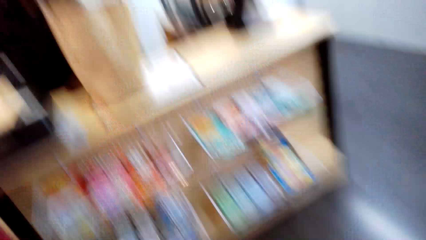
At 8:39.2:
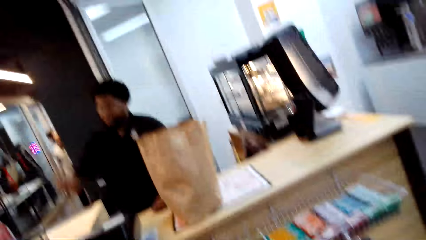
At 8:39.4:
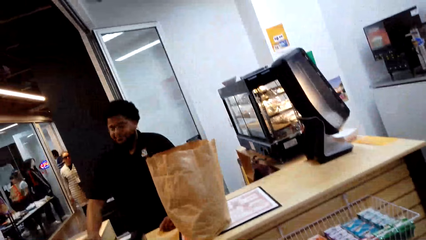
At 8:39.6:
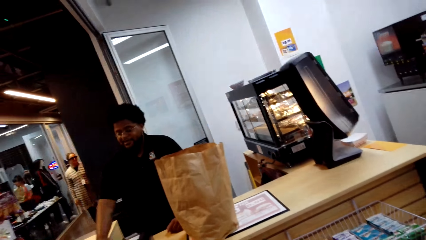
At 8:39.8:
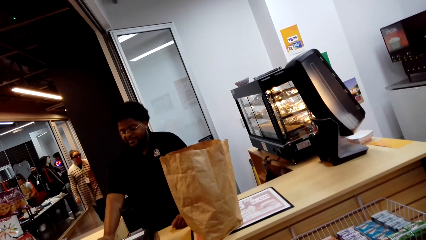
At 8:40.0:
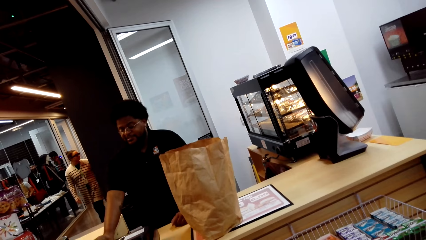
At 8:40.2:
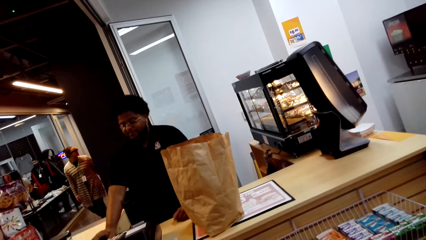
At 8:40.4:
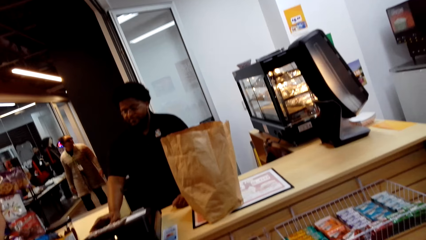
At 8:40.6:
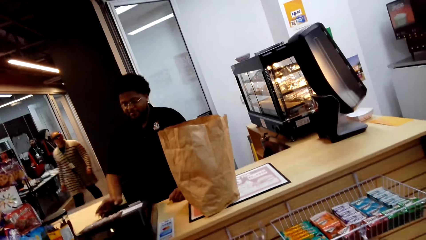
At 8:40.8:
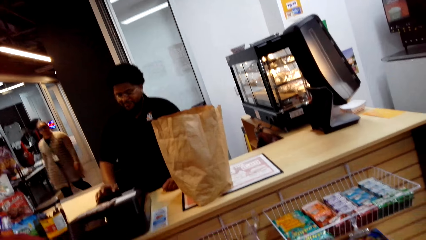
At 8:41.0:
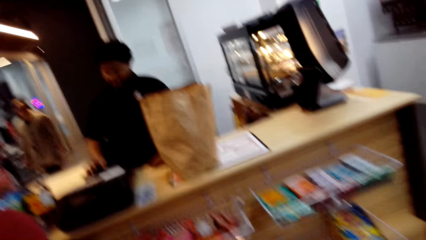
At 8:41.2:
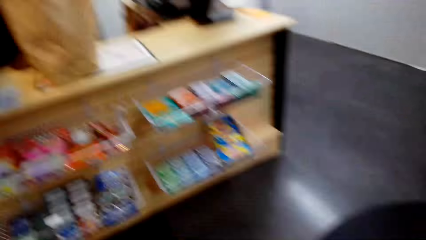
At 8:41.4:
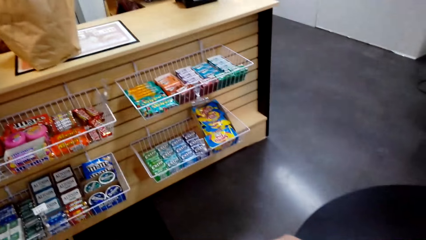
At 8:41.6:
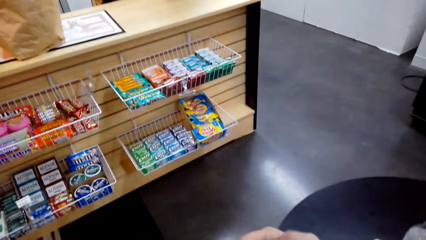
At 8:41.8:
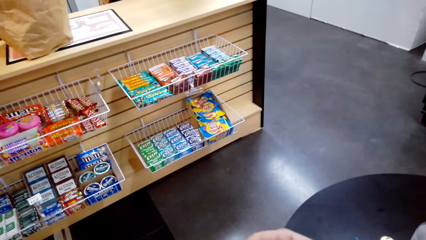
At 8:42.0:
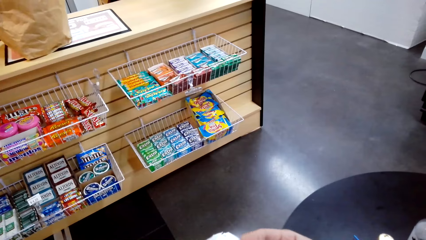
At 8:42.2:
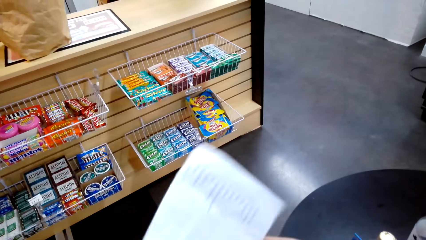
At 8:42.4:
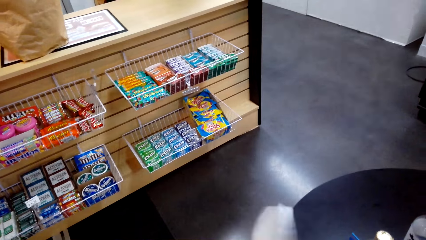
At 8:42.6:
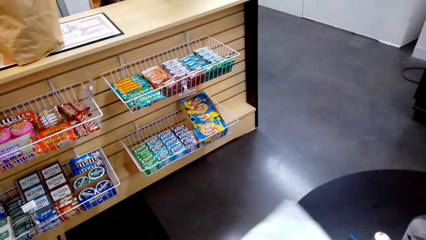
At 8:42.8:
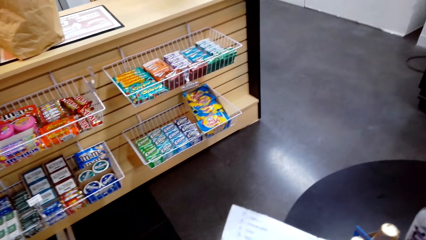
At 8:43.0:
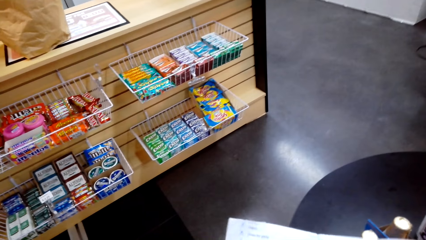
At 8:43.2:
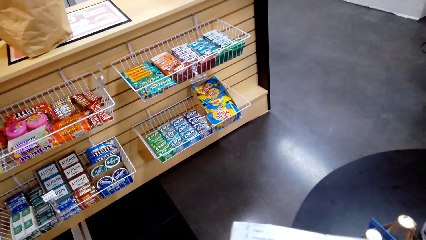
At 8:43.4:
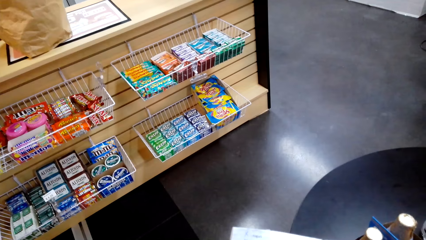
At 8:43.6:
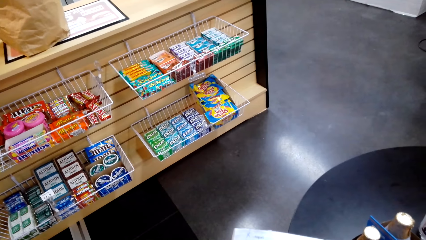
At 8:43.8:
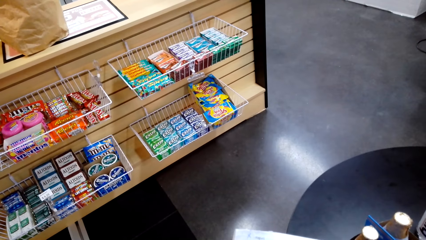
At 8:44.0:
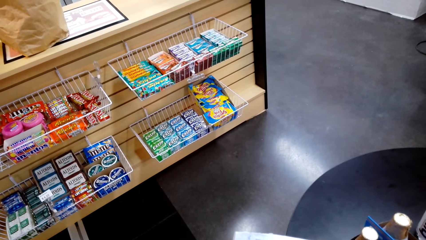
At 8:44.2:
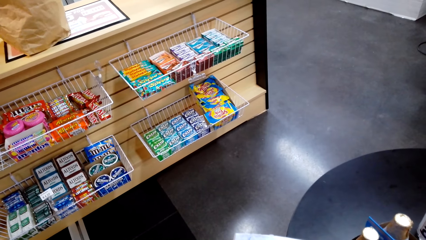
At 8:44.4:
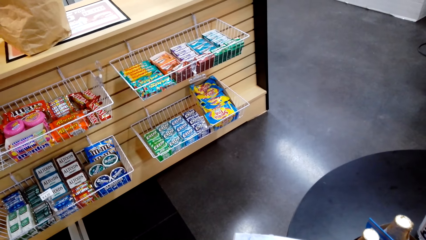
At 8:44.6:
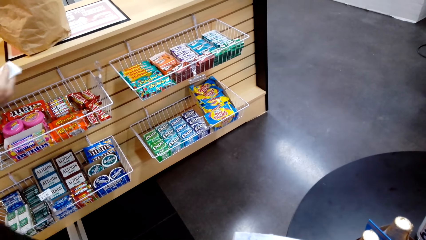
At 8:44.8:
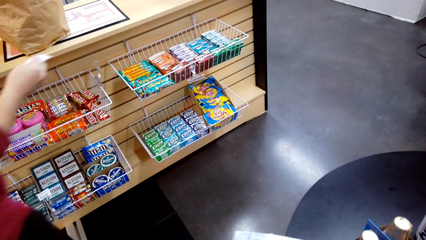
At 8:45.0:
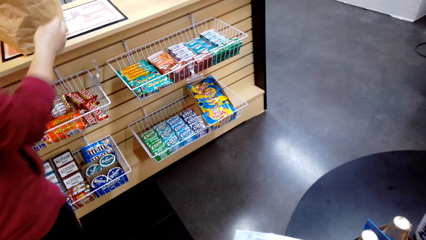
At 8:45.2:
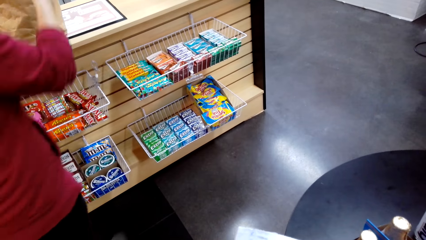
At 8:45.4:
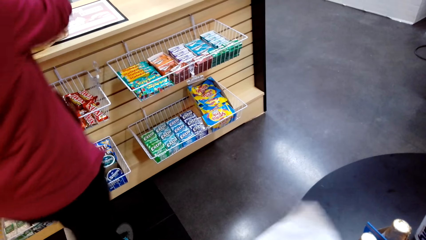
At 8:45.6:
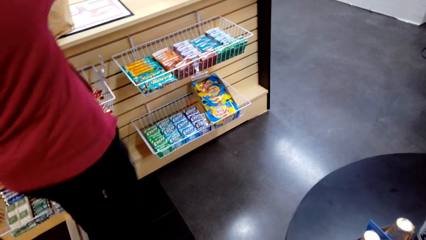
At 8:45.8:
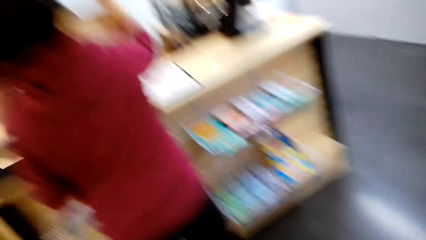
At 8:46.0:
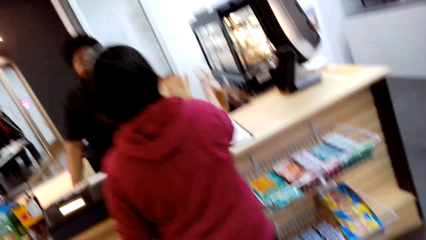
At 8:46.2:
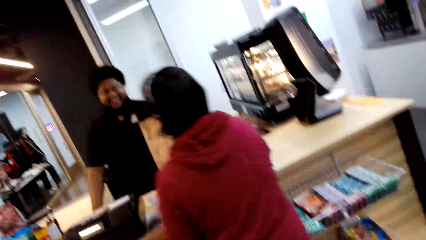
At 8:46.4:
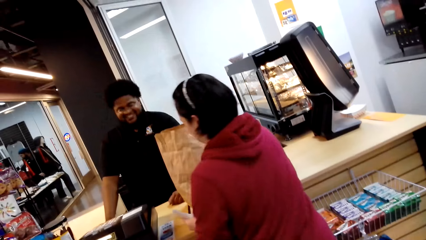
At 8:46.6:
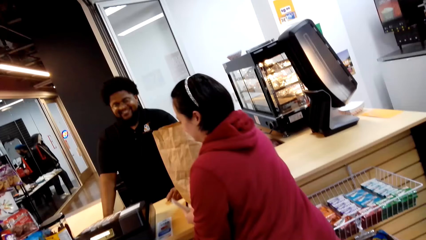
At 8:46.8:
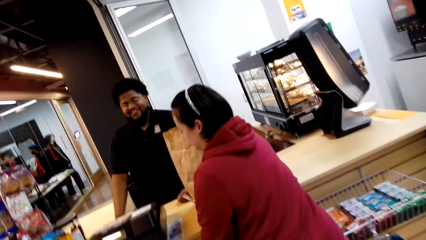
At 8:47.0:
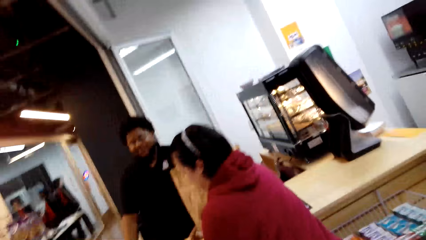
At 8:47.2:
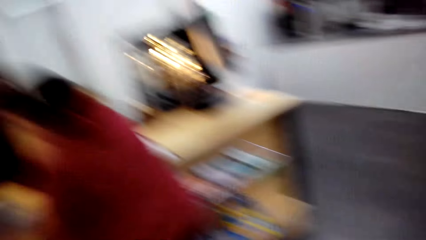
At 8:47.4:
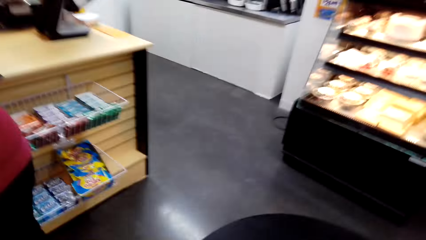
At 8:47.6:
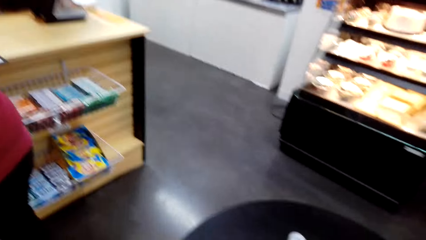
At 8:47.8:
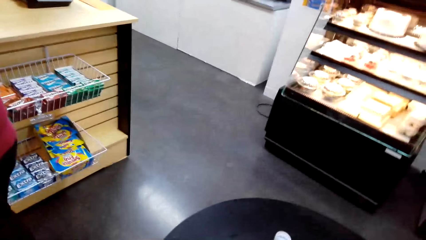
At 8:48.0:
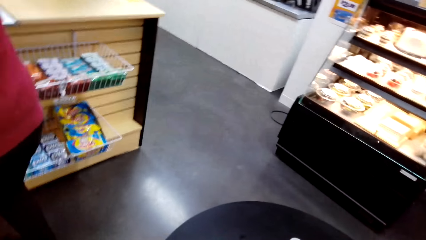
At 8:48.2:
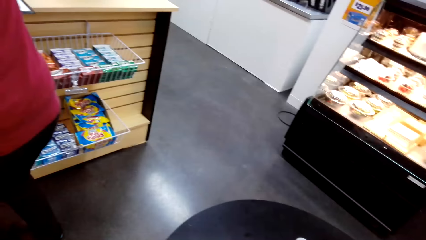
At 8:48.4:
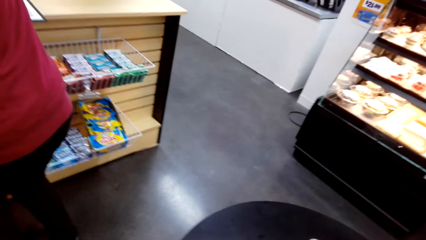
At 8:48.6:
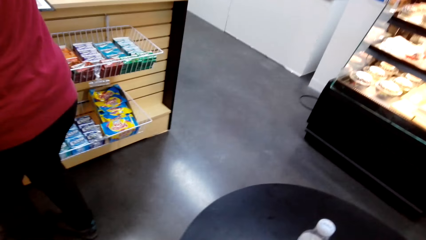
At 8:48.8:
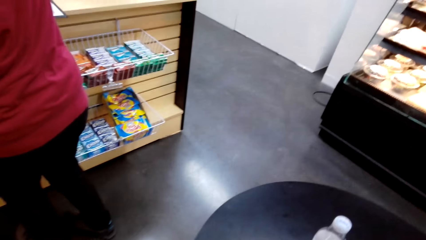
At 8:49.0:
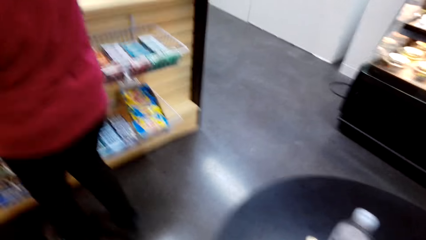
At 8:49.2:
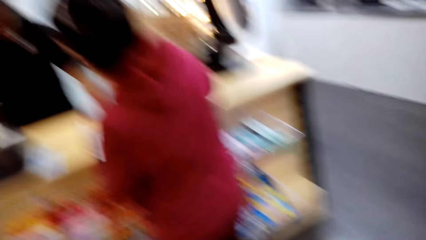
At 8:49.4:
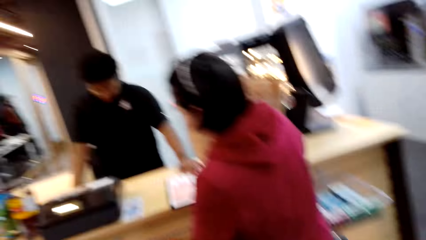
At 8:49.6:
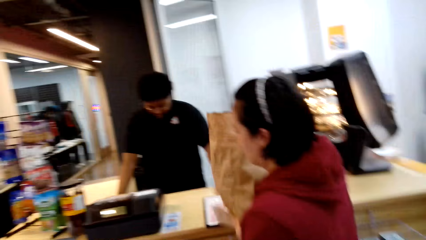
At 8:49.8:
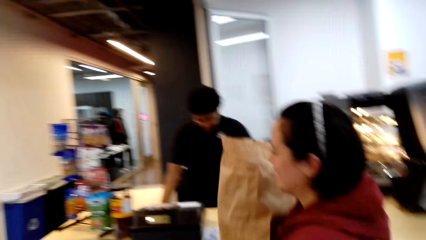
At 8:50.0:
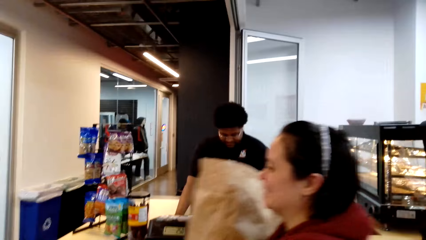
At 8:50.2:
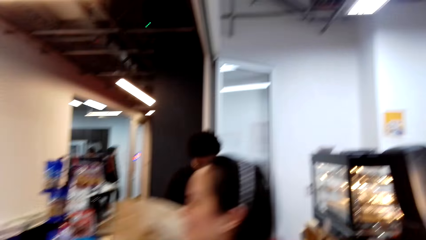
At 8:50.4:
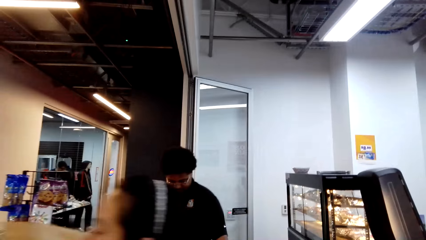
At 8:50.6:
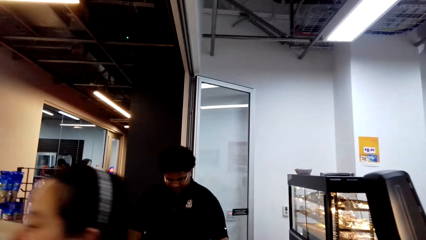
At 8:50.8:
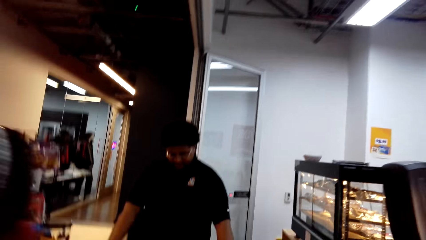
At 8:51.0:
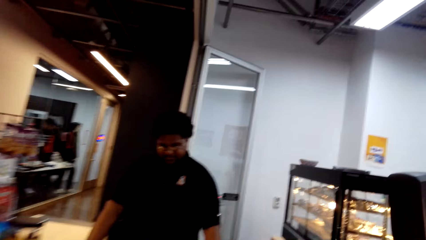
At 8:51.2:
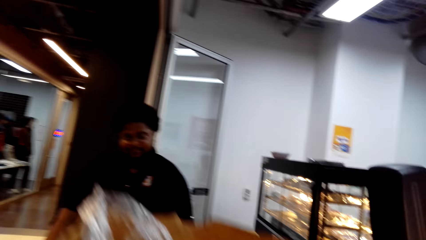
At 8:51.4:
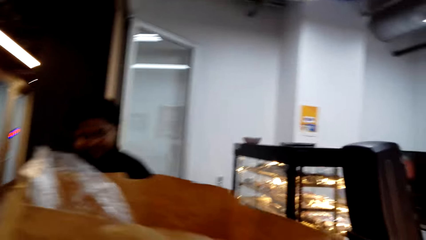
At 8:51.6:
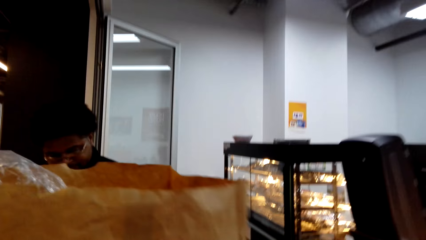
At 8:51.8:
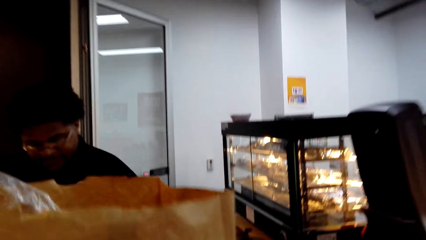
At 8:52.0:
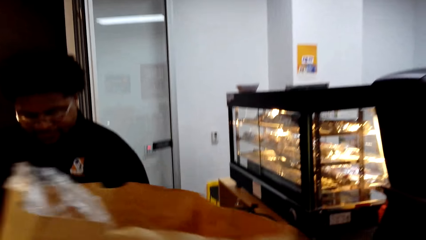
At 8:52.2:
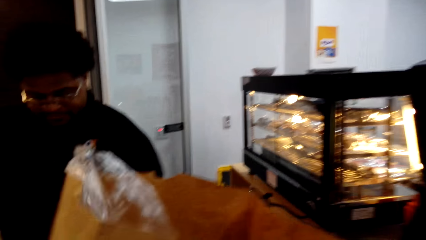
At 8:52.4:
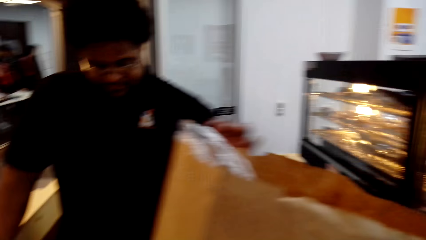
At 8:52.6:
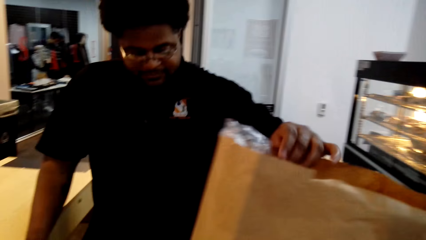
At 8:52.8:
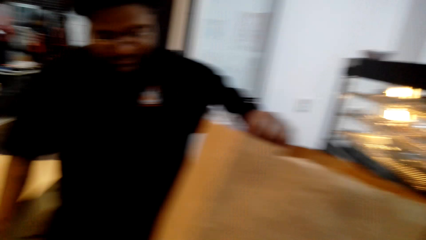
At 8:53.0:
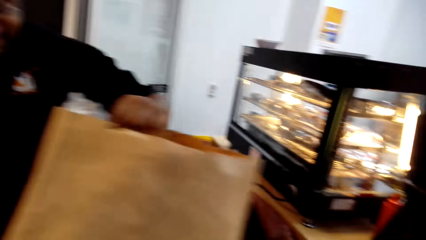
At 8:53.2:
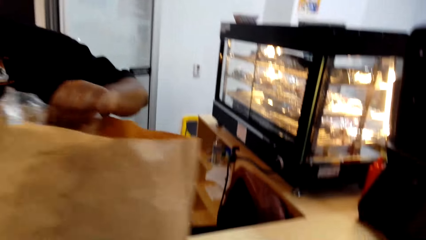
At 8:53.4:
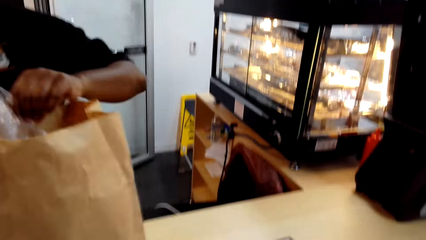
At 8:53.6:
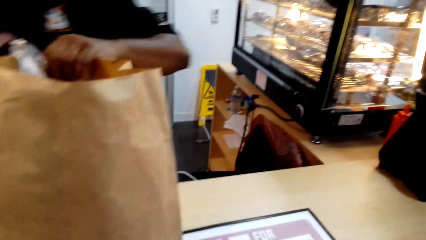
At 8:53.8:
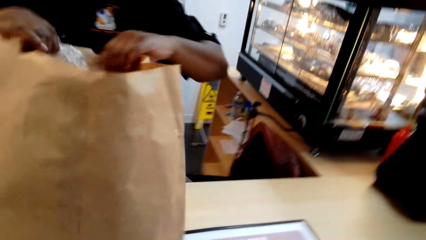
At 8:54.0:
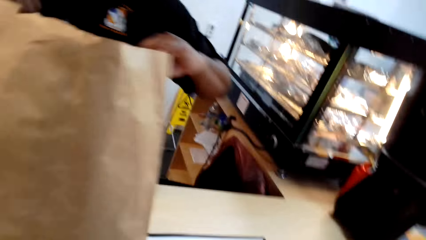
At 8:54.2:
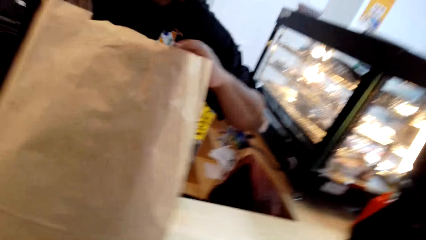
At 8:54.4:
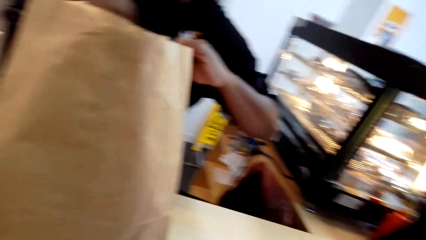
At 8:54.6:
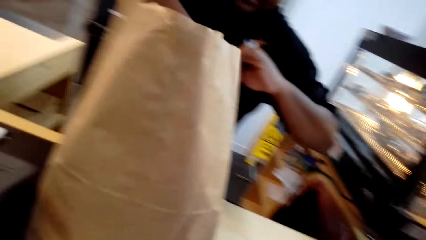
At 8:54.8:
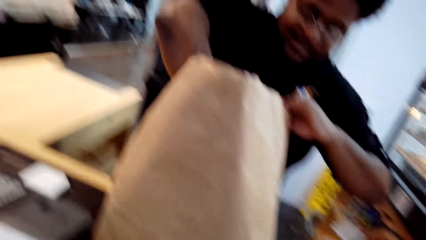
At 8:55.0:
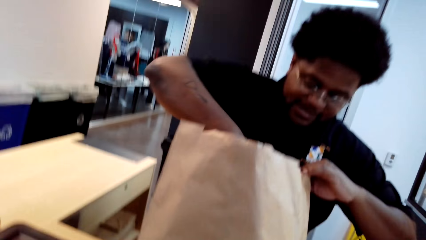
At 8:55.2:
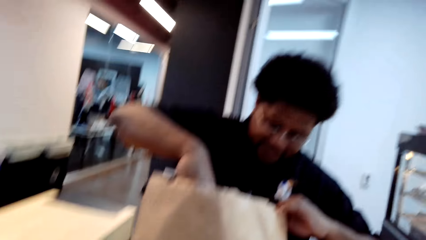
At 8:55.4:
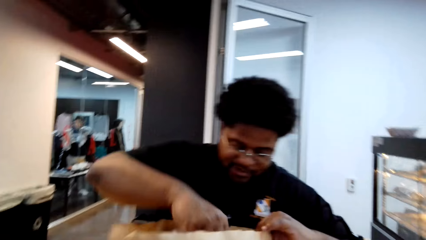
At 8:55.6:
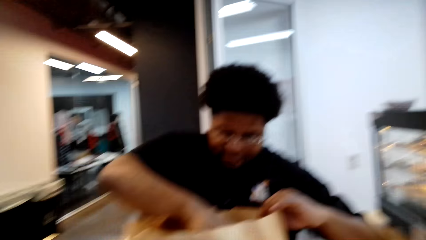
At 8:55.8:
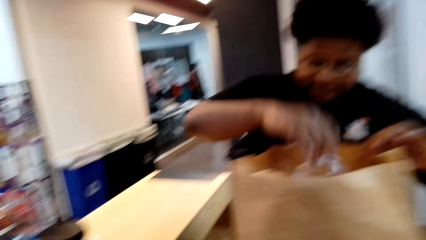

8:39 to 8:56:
A person interacts with another person. The camera wearer looks around. They look at a paper. The first person walks around. The camera wearer looks on the paper list. They look around. The first person picks up the carrier bag and walks around. The camera wearer walks around. They interact with the other person. They put the carrier bag on the counter. The other person opens the carrier bag.
